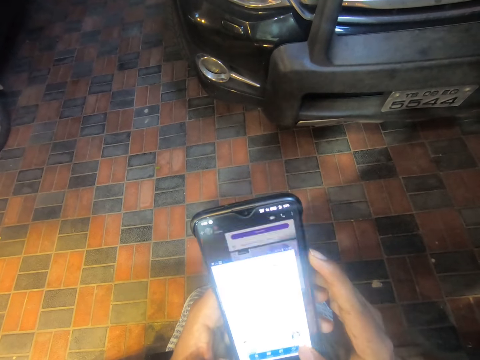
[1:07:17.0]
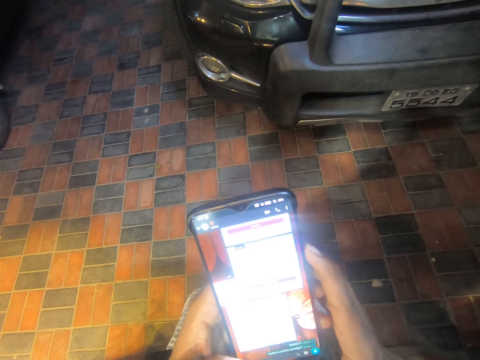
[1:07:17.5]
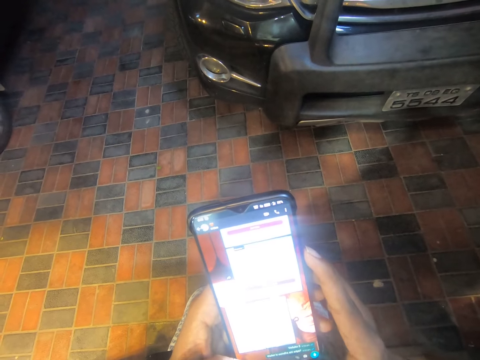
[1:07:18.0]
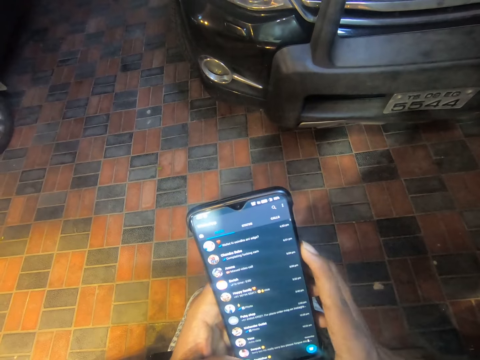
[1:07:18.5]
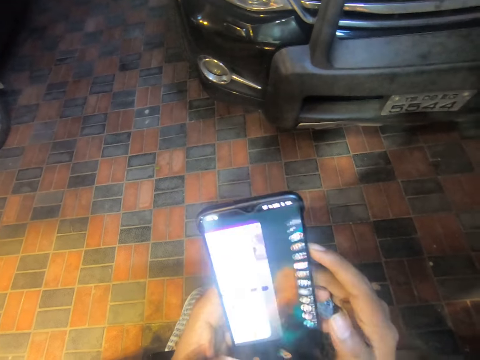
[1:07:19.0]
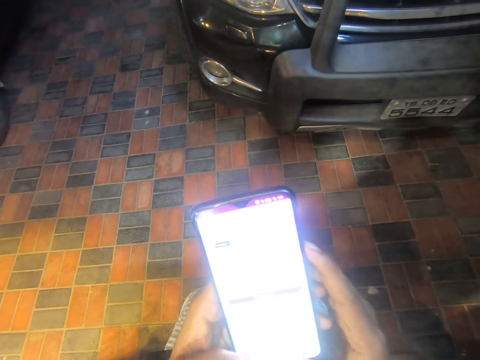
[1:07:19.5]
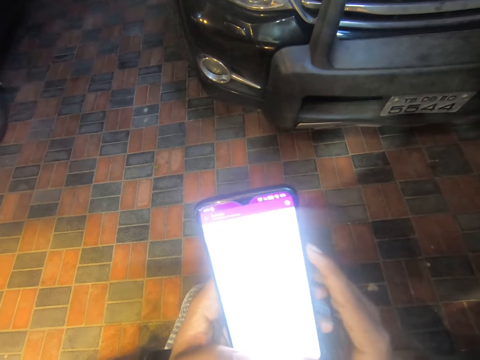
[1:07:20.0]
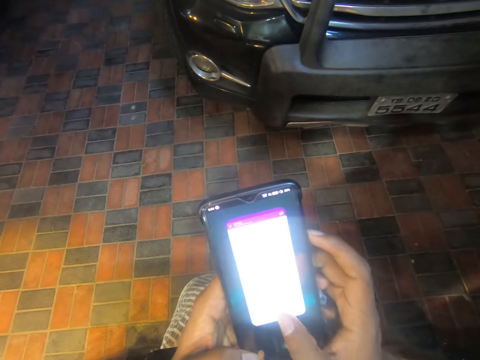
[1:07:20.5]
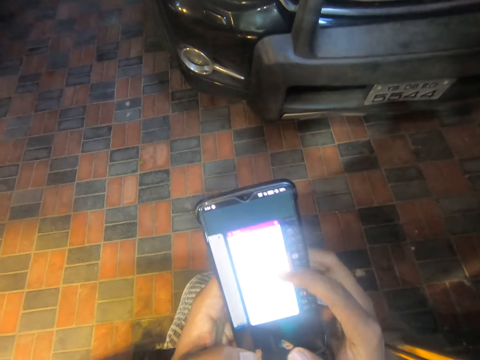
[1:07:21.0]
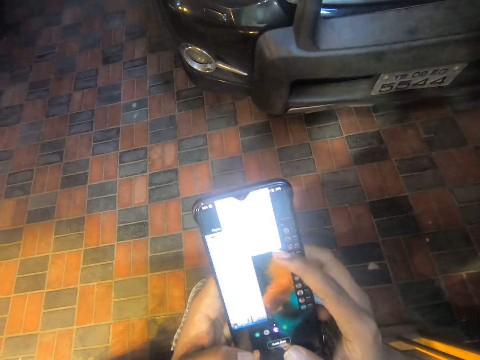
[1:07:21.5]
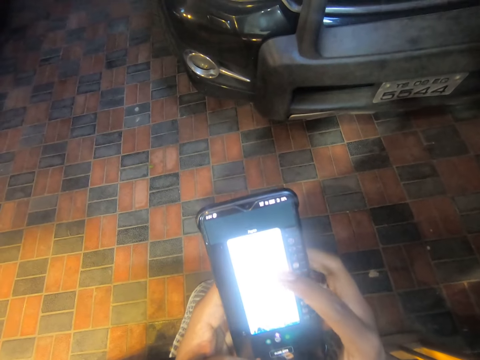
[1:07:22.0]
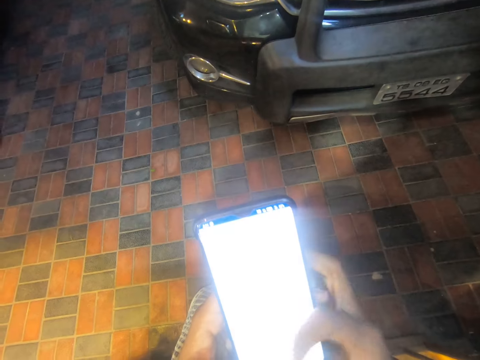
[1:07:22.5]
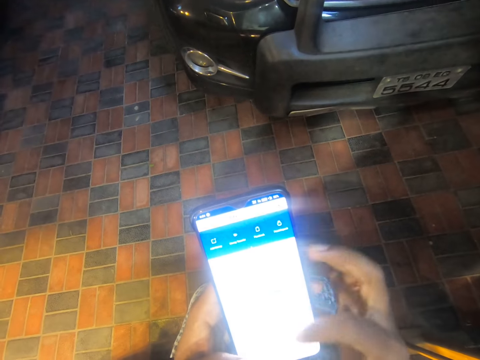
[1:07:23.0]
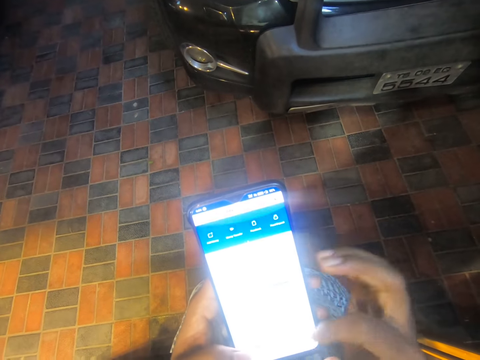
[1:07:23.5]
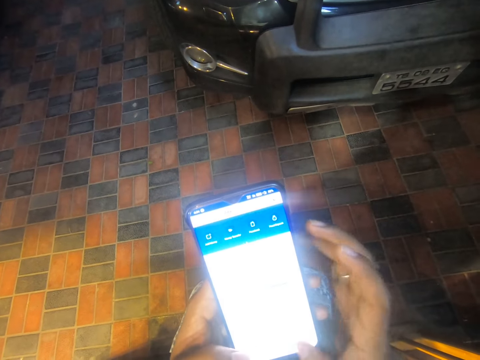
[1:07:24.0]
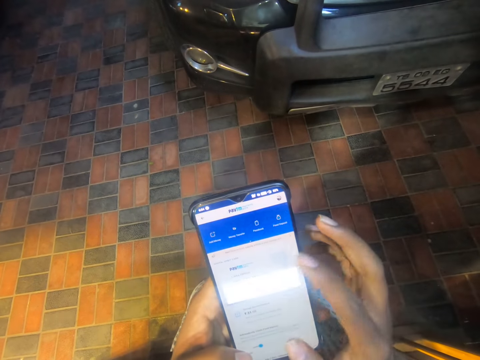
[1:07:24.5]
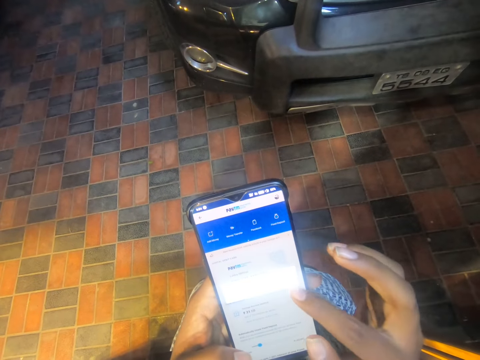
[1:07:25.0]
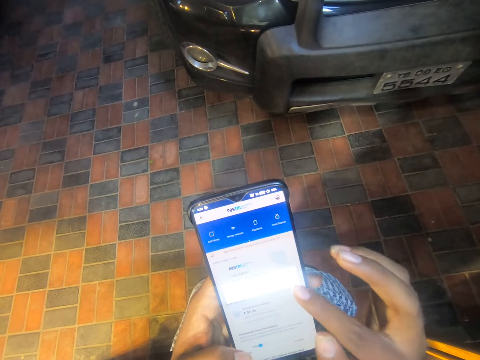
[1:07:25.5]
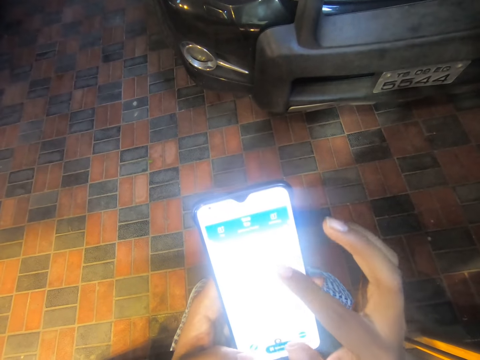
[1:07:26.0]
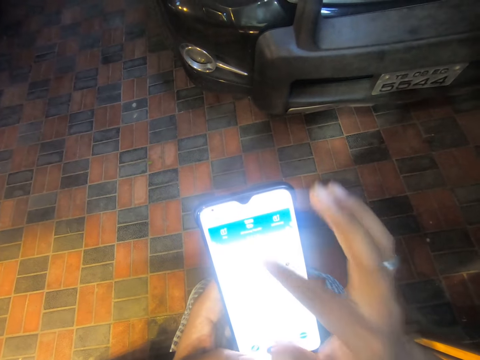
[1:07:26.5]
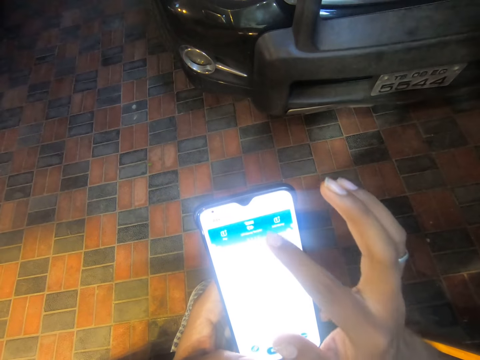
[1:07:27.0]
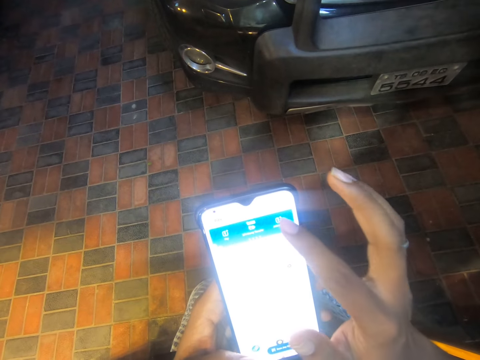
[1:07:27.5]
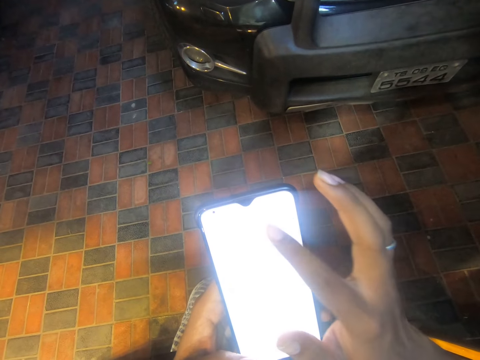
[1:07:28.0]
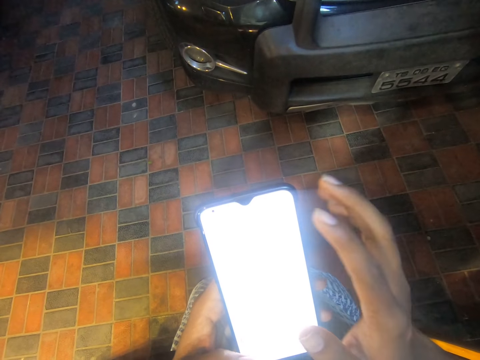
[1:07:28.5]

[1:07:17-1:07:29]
The camera wearer scrolls the phone. They press the phone.

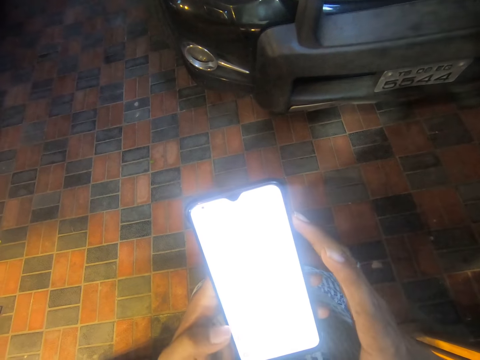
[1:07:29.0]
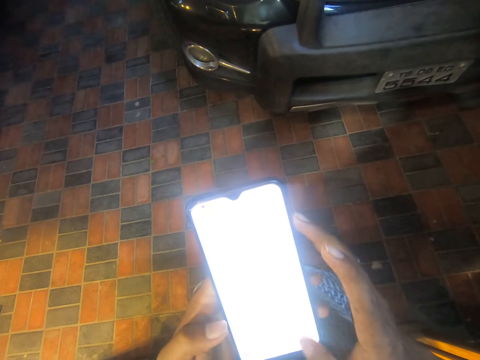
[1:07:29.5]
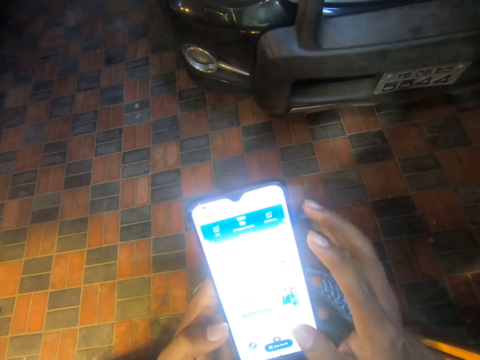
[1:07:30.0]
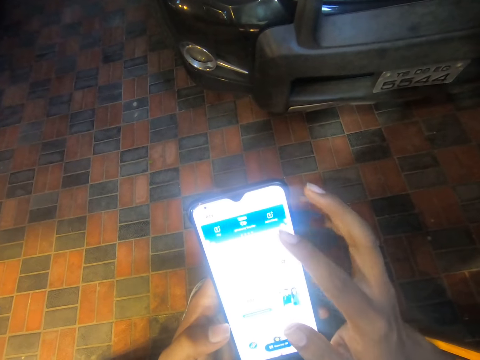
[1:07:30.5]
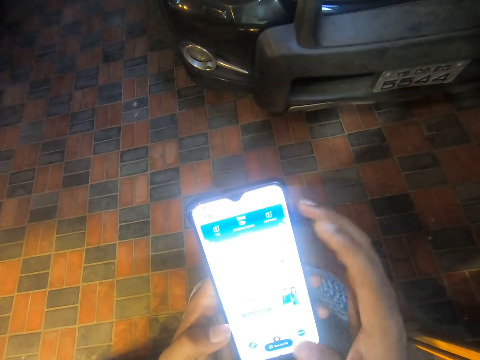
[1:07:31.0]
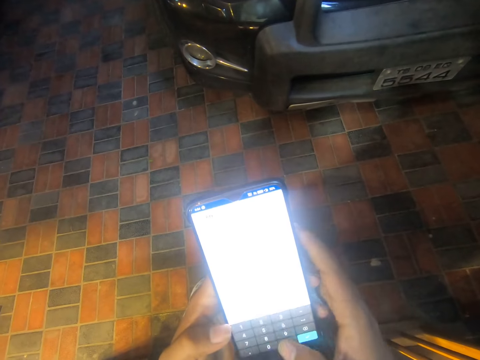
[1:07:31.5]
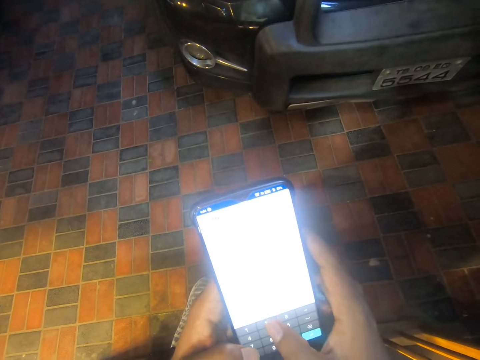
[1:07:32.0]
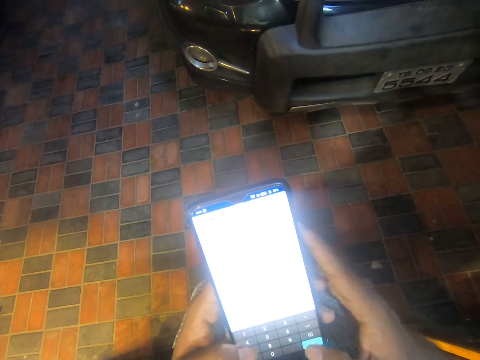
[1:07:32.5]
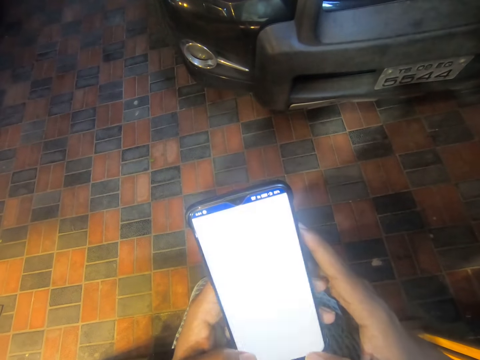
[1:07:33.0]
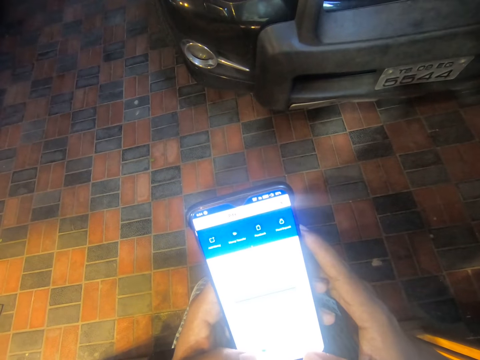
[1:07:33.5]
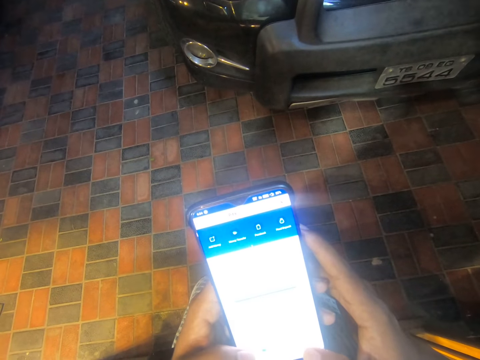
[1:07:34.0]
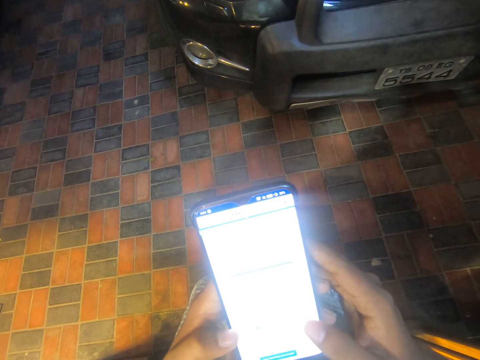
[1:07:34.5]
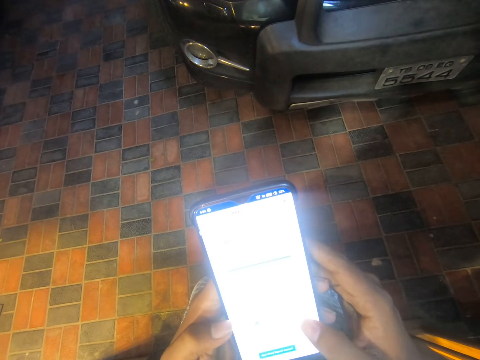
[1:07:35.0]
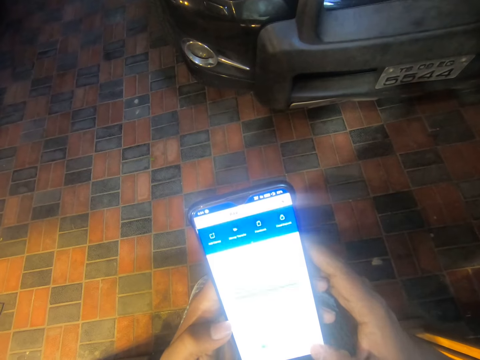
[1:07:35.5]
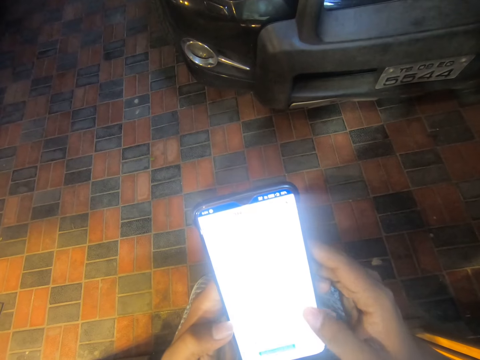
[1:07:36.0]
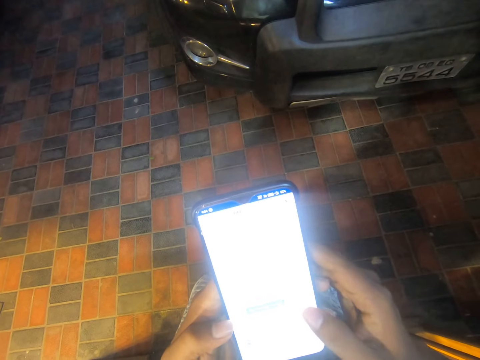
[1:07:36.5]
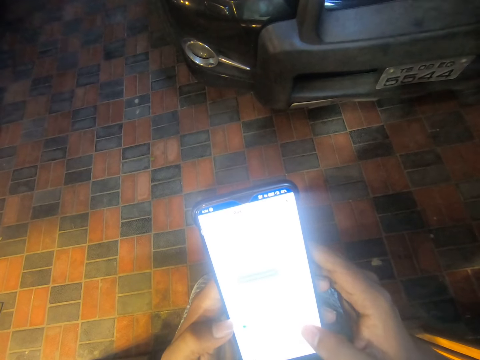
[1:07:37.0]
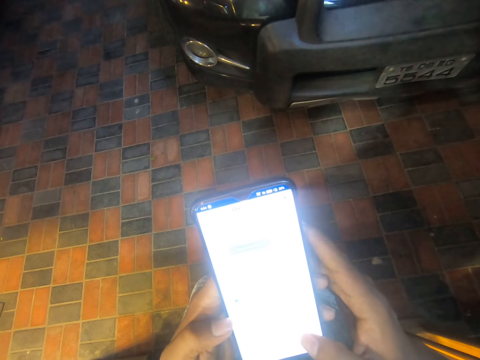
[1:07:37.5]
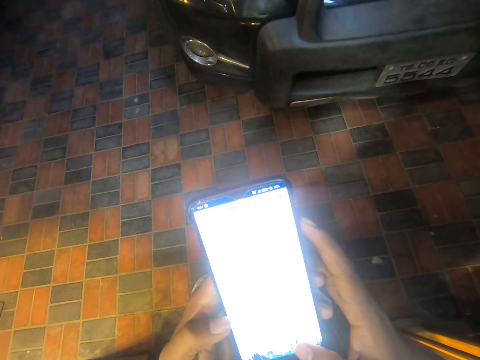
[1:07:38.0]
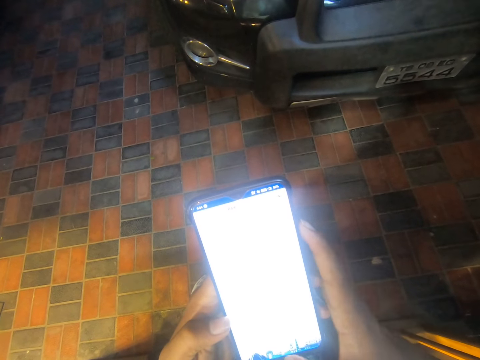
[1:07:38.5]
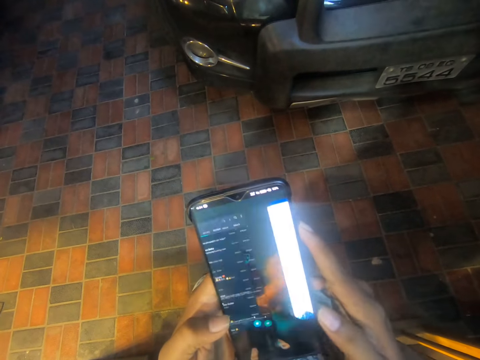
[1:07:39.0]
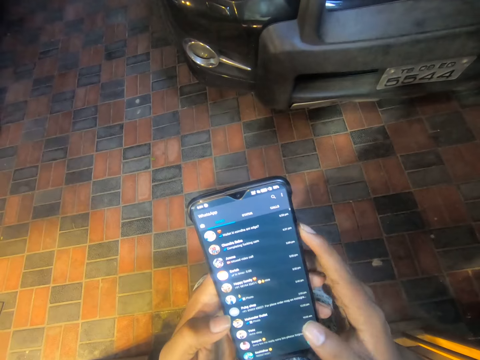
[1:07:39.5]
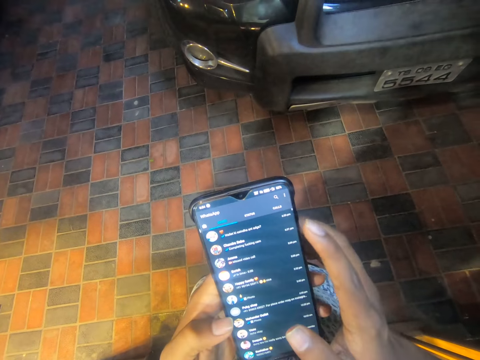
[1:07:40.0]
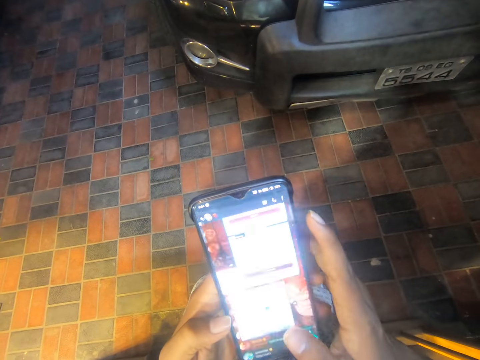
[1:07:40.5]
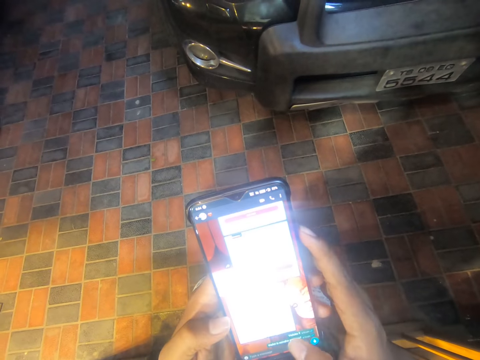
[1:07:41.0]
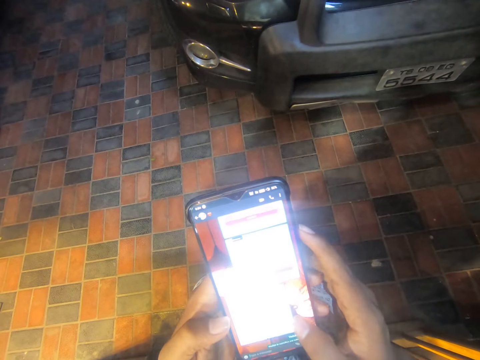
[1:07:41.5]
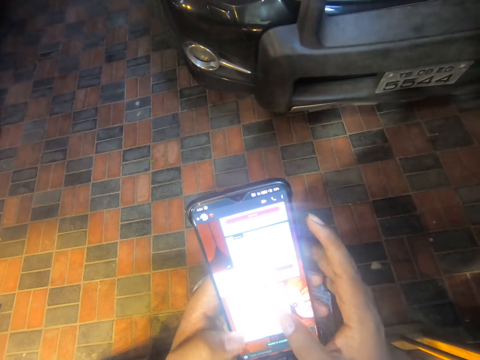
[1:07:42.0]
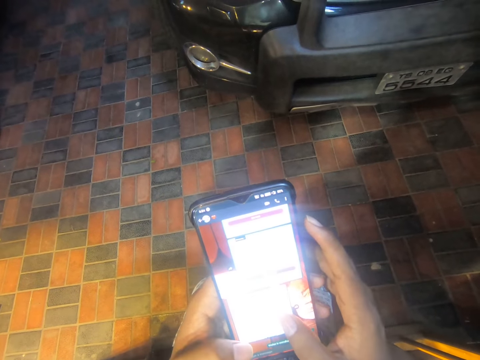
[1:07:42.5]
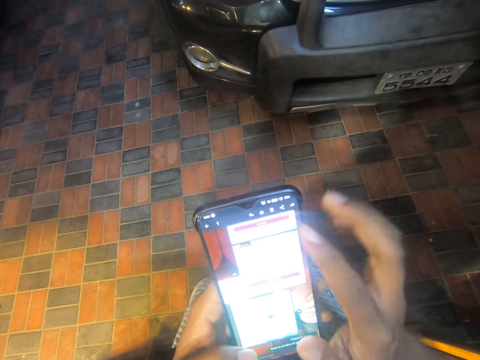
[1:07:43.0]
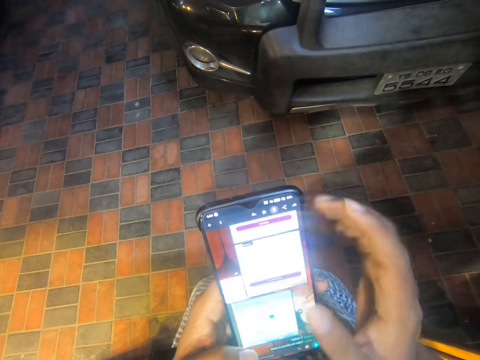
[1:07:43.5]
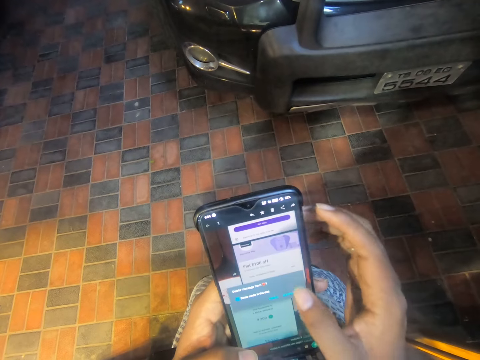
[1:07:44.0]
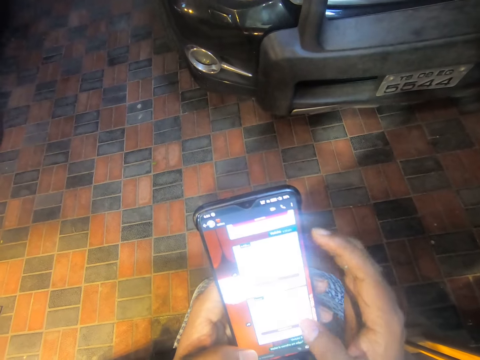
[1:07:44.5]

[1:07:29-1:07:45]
The camera wearer looks at the phone. They press the phone. They type on the phone. They scroll the phone. They press the phone.
